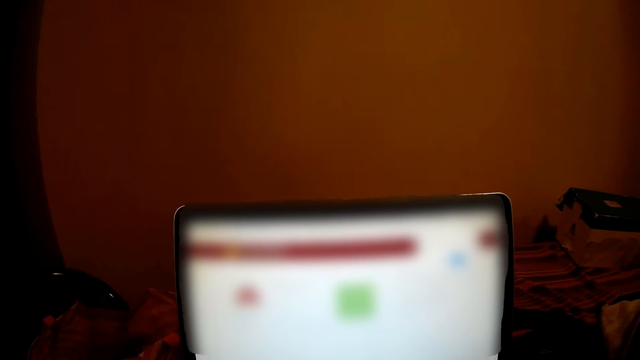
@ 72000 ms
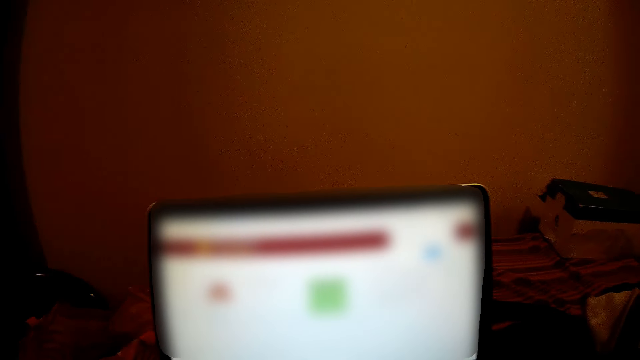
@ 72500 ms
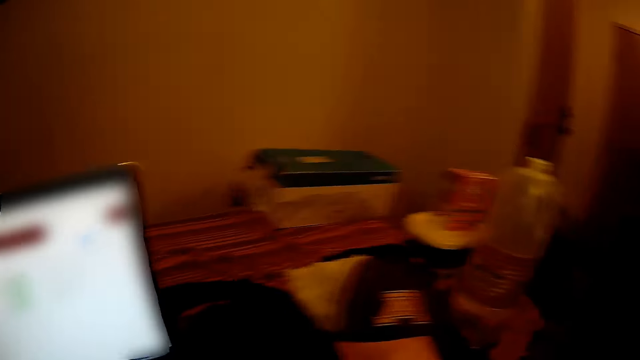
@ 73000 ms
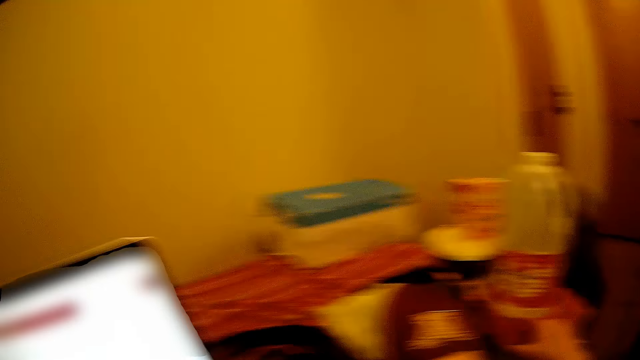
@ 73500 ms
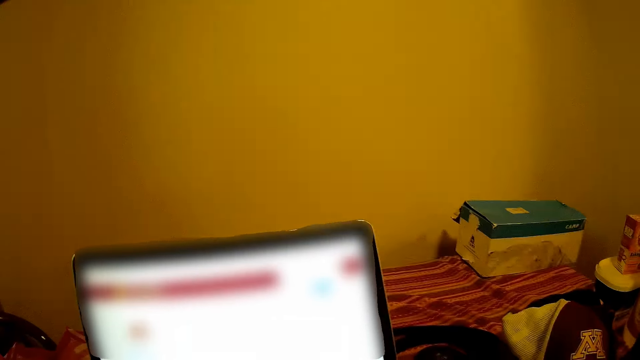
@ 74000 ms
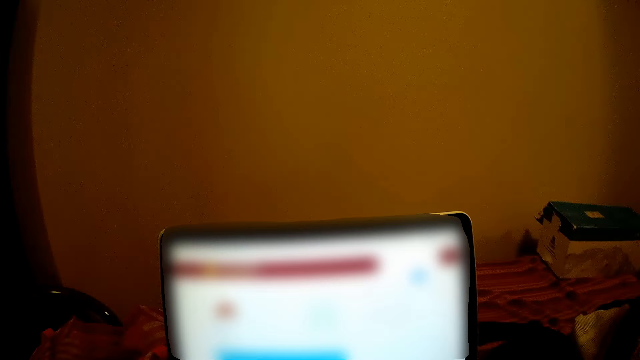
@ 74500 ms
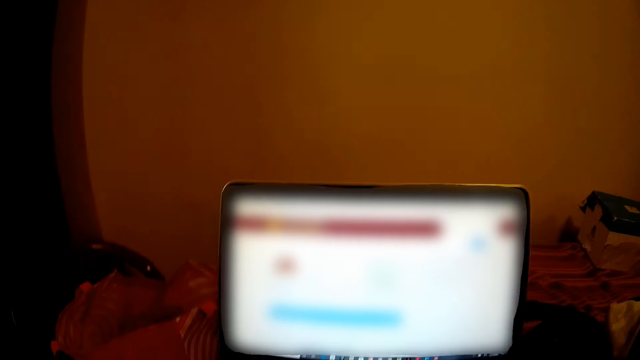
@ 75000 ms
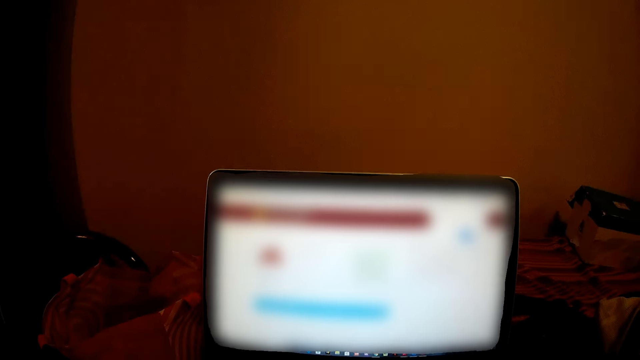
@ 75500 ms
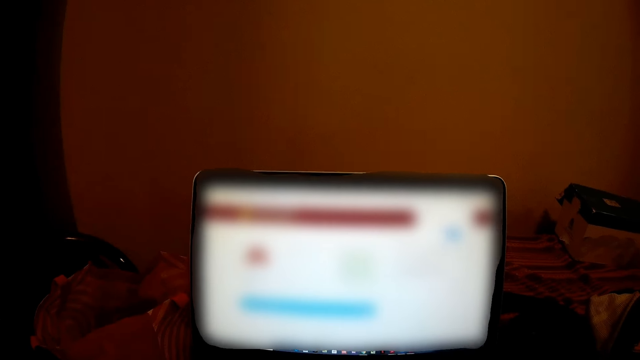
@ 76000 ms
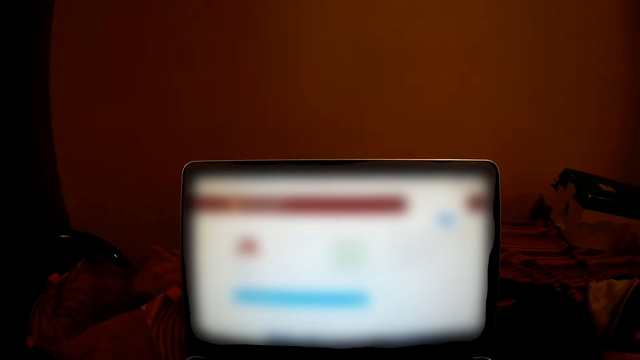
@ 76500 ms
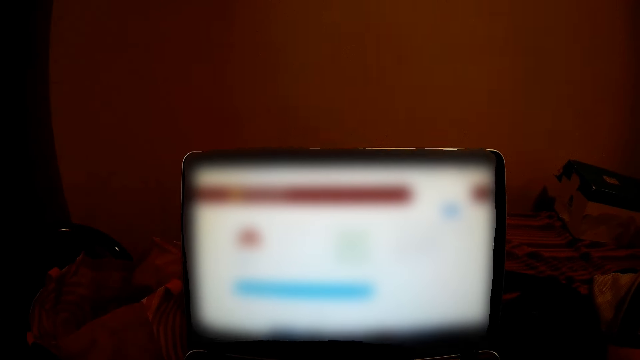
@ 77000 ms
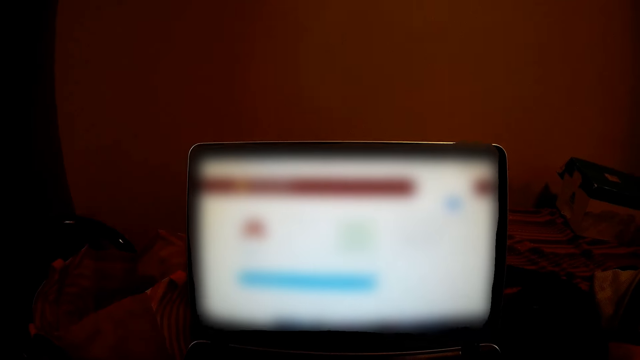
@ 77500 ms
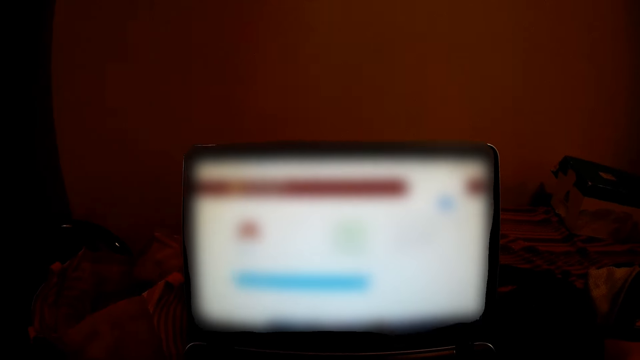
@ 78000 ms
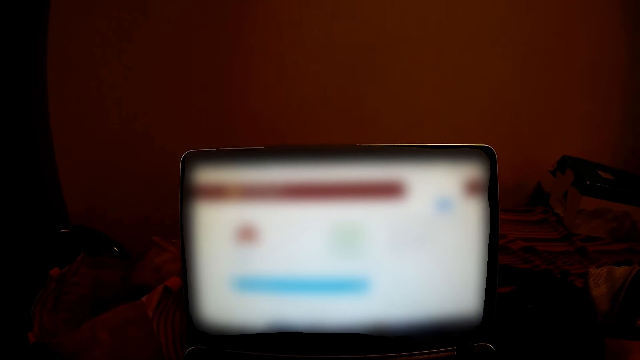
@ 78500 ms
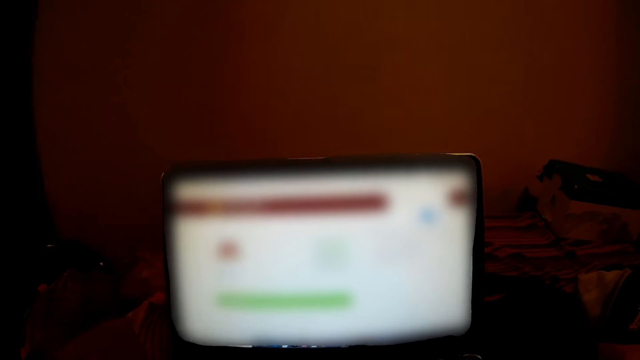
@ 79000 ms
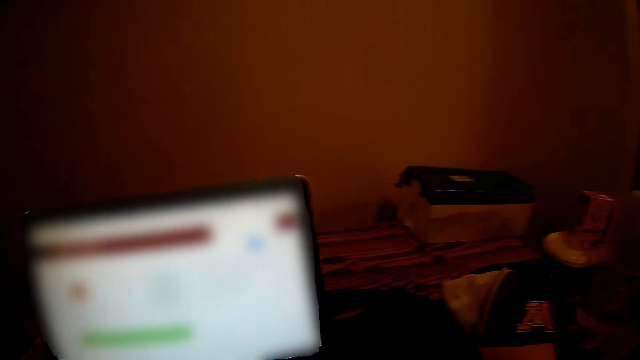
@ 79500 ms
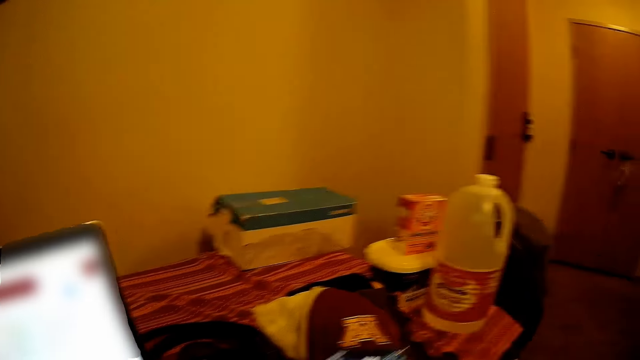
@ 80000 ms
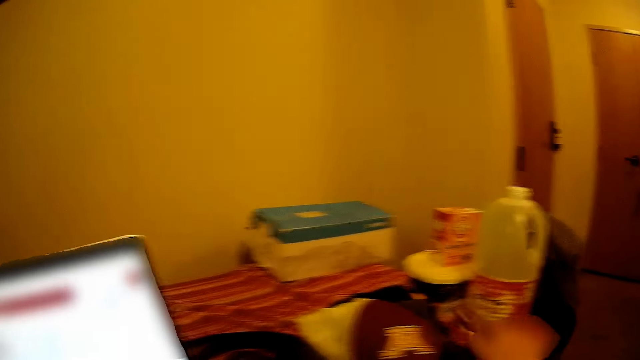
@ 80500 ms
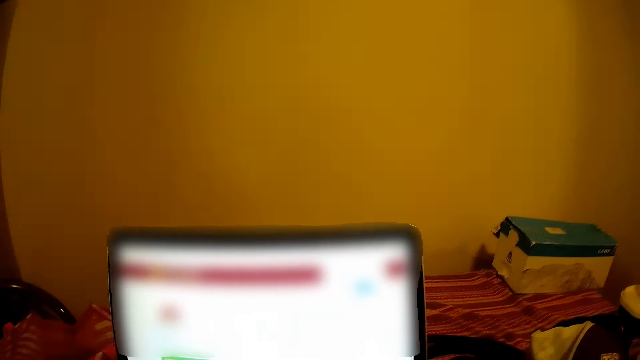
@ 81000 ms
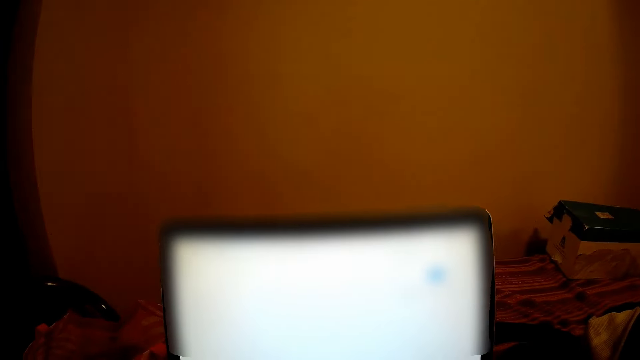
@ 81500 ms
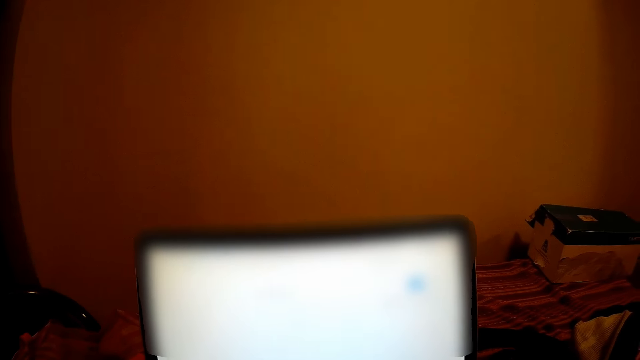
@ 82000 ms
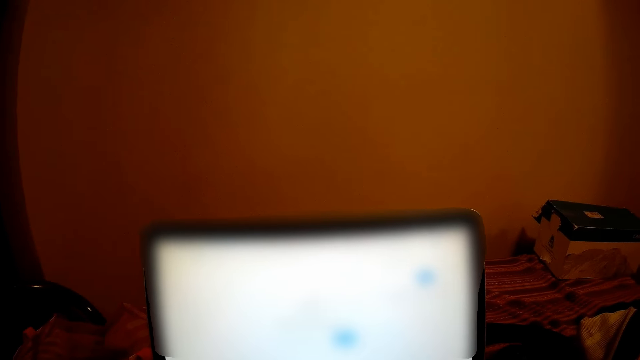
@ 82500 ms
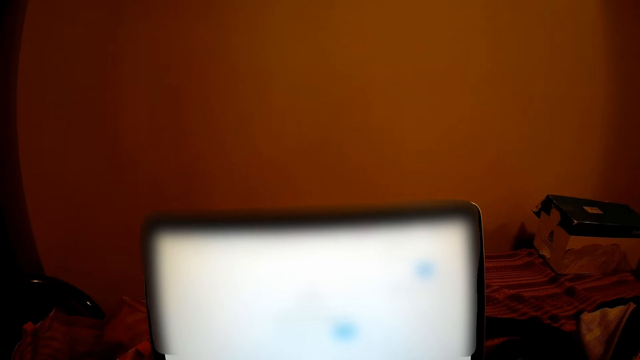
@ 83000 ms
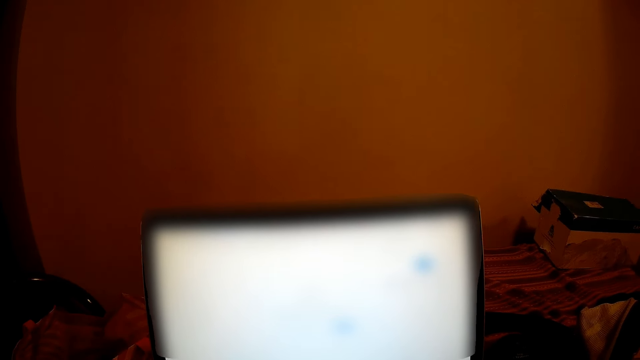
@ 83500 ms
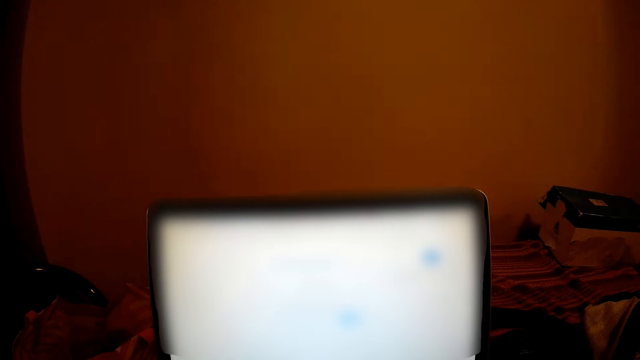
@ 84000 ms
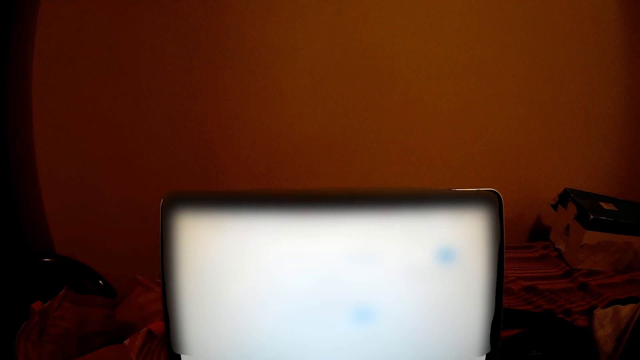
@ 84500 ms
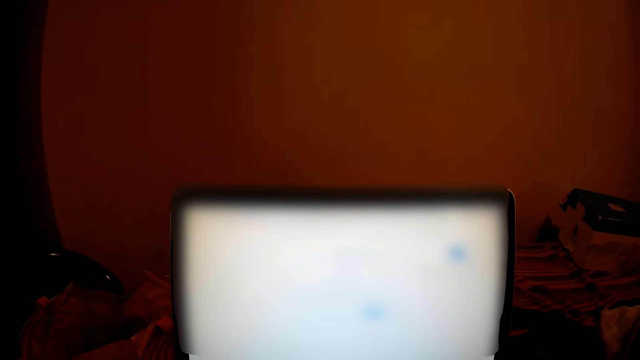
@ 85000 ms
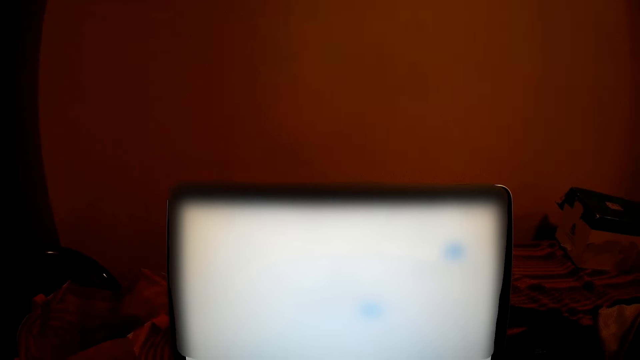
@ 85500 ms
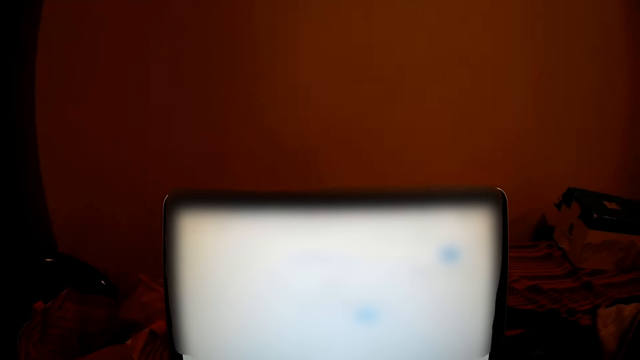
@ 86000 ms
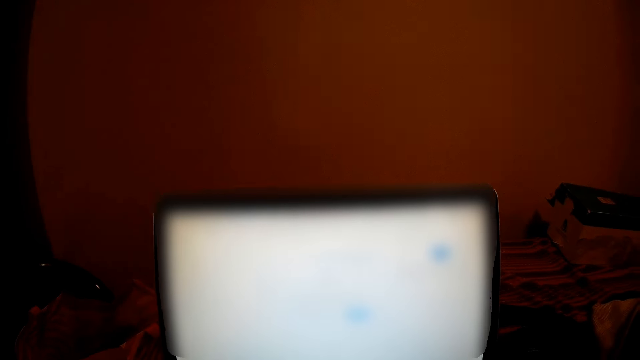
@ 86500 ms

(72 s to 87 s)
The camera wearer looks around the house. They stare at the table. They use the laptop. They look around the house. They use the phone. They place the phone on the table. They use the laptop.

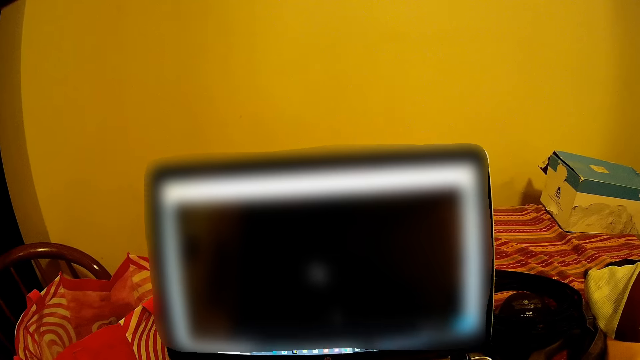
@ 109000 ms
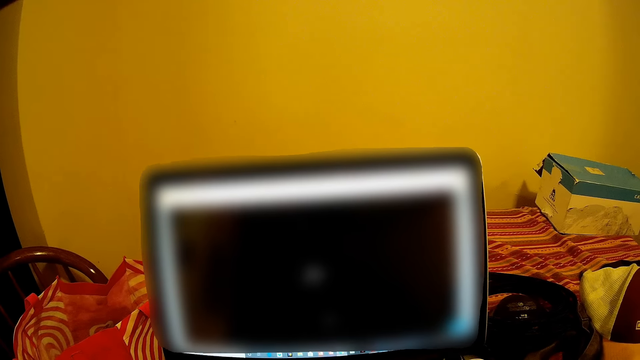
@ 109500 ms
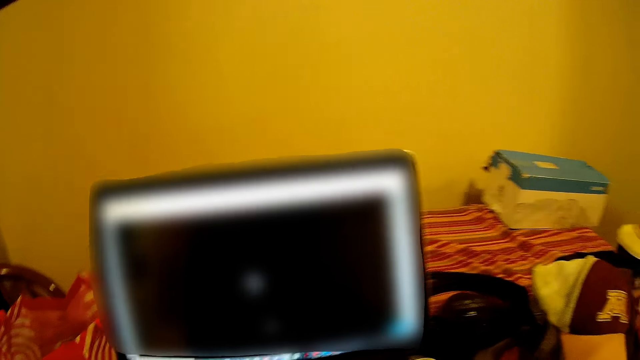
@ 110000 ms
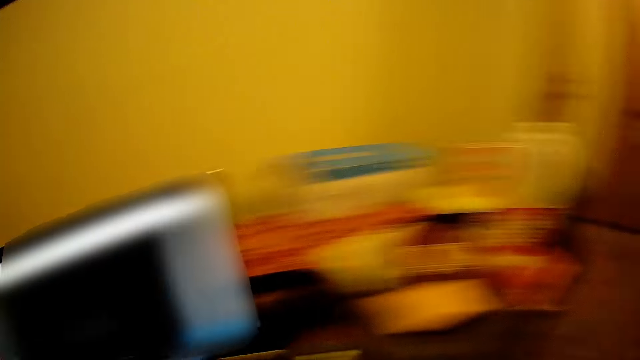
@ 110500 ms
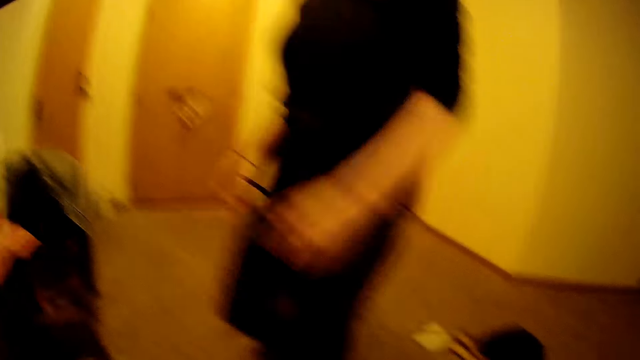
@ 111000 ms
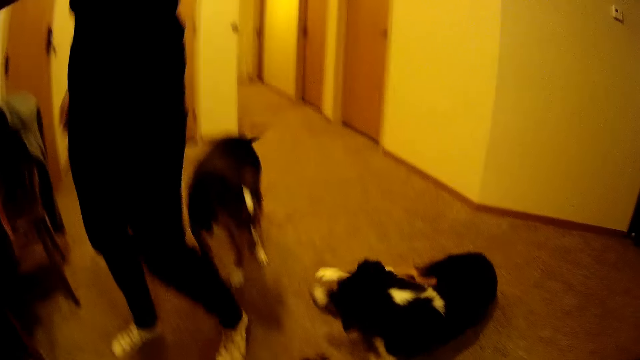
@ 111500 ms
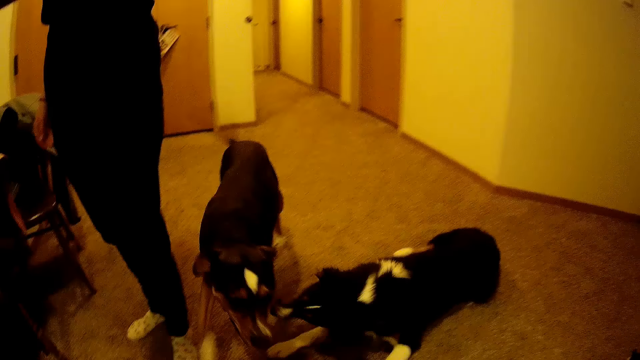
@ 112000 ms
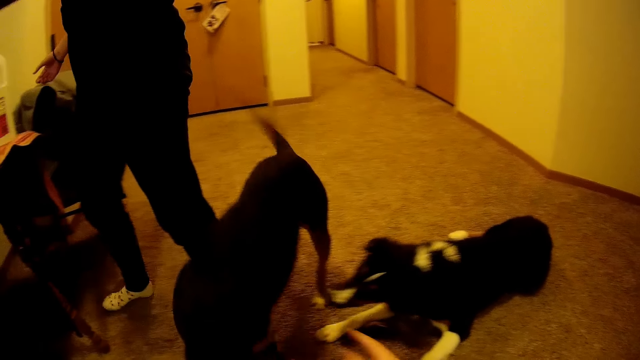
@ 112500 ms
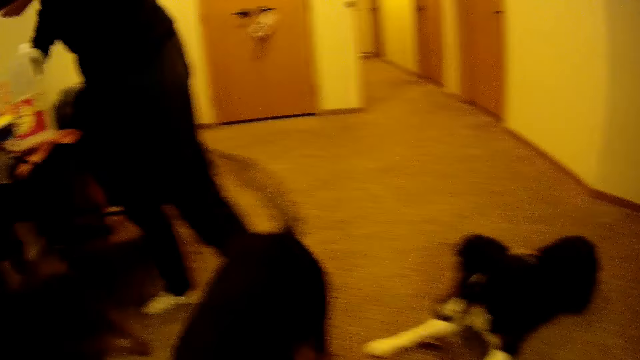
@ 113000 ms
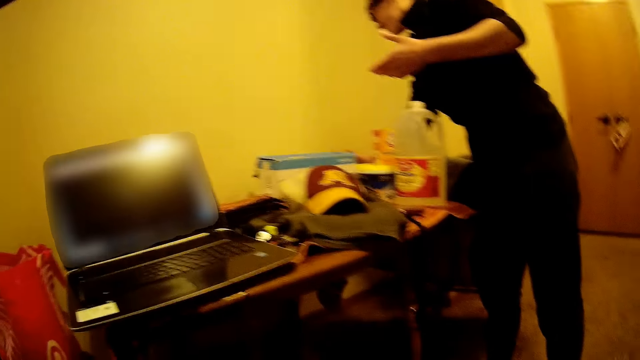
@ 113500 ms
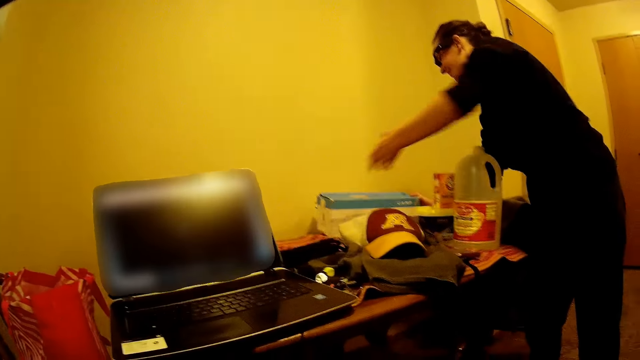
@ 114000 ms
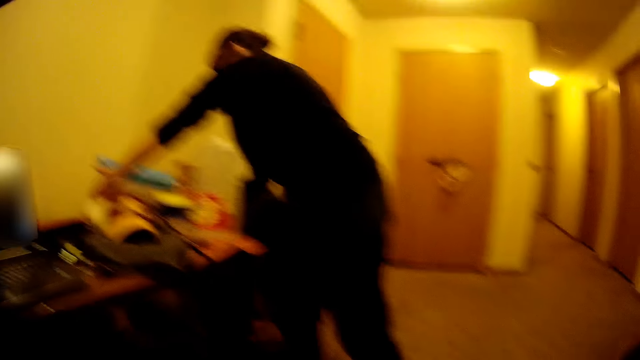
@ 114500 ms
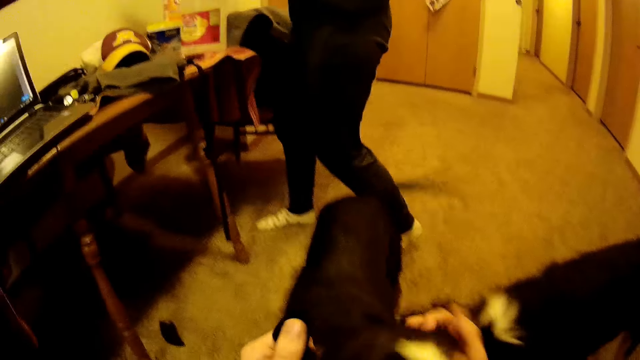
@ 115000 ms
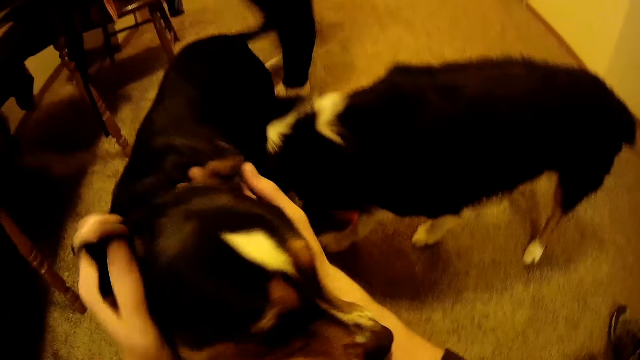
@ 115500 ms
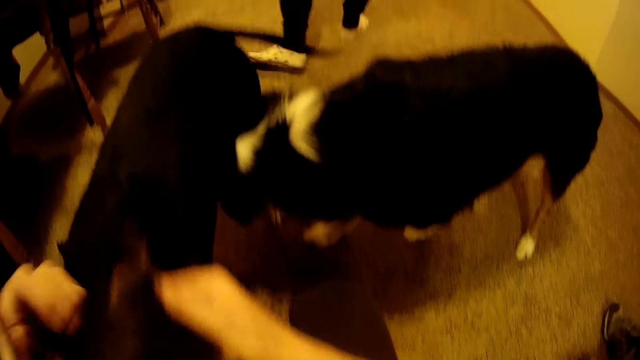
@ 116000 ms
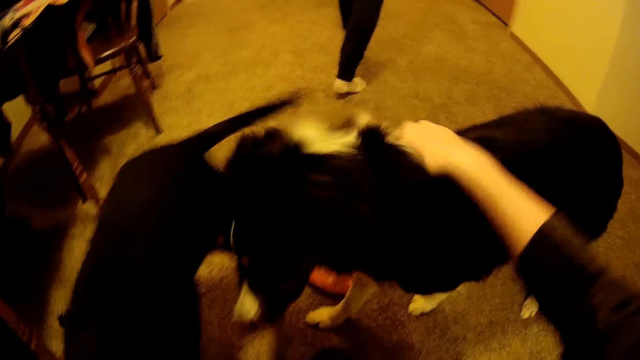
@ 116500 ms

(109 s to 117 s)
The camera wearer stares at a lady. They look around the house. The lady walks around the house. The camera wearer looks around the house. They interact with the dogs. The lady picks up a box. The lady walks around the house. The camera wearer plays with the dogs.
